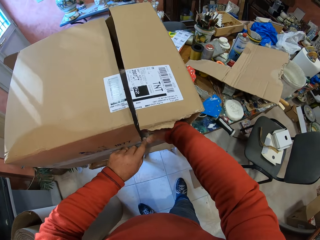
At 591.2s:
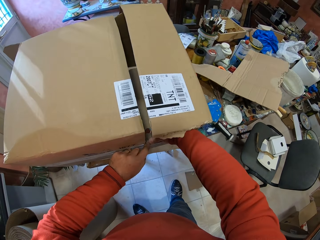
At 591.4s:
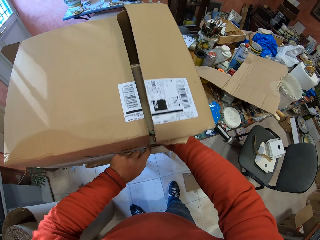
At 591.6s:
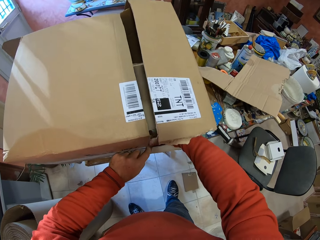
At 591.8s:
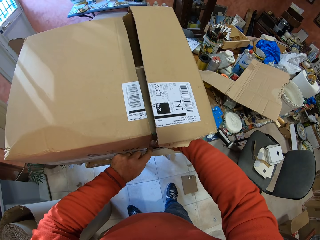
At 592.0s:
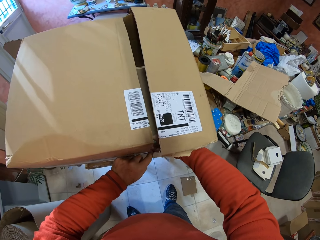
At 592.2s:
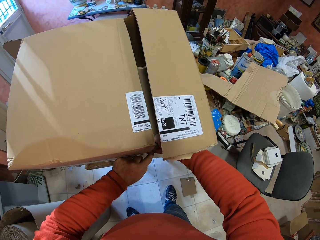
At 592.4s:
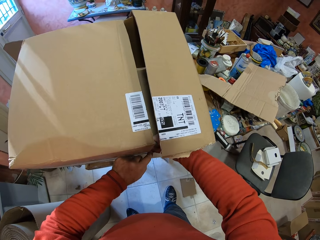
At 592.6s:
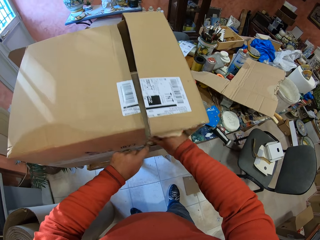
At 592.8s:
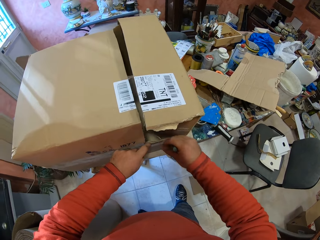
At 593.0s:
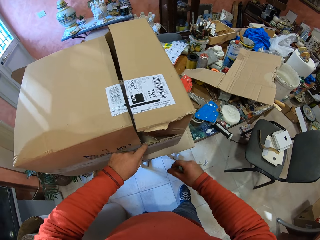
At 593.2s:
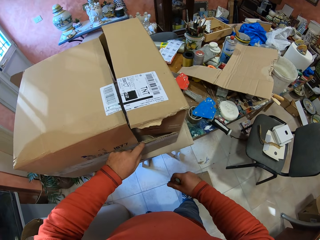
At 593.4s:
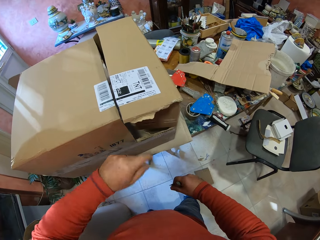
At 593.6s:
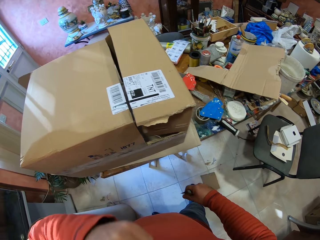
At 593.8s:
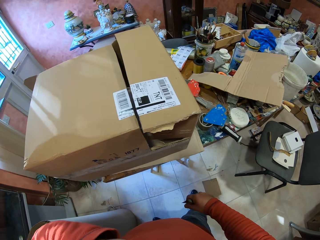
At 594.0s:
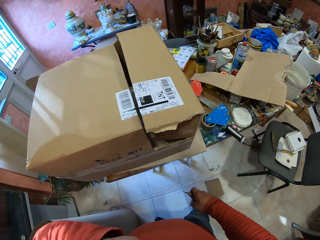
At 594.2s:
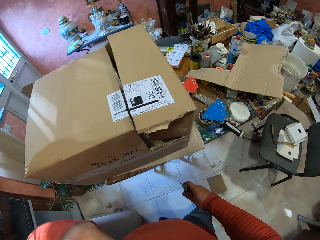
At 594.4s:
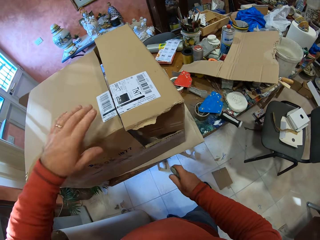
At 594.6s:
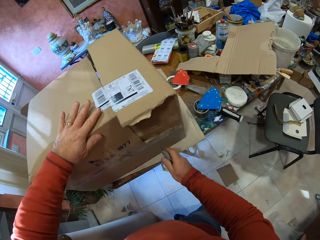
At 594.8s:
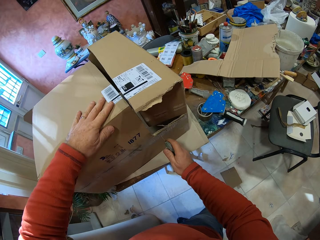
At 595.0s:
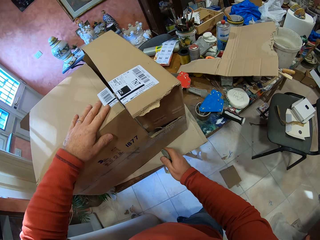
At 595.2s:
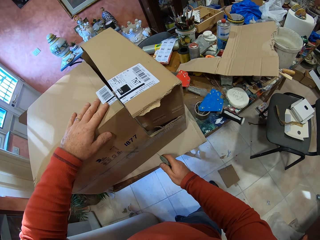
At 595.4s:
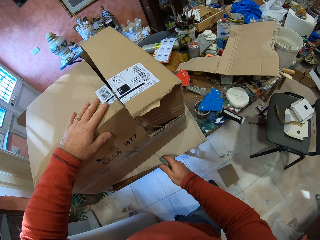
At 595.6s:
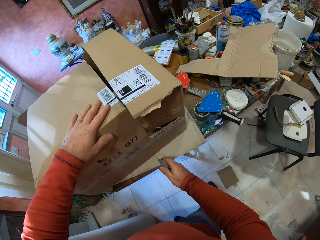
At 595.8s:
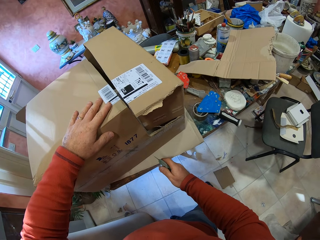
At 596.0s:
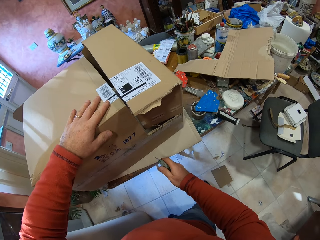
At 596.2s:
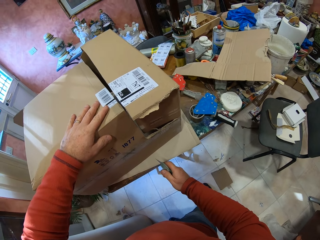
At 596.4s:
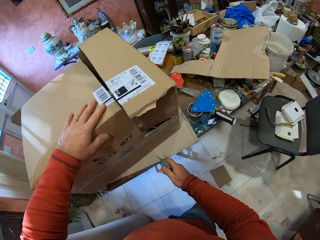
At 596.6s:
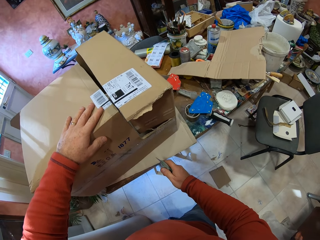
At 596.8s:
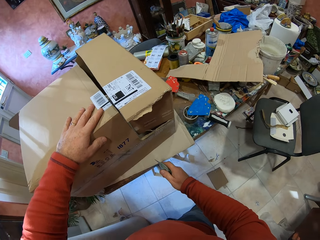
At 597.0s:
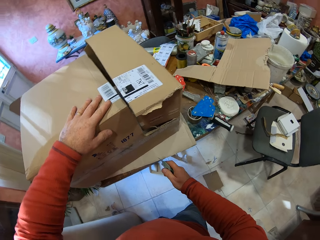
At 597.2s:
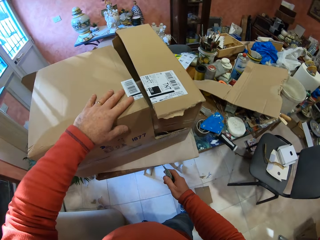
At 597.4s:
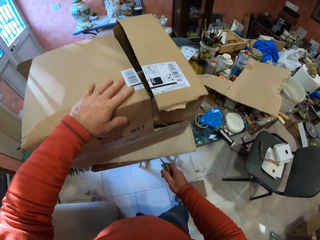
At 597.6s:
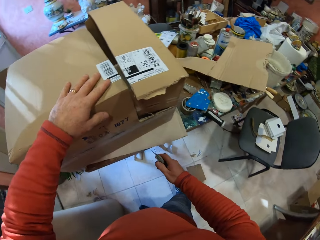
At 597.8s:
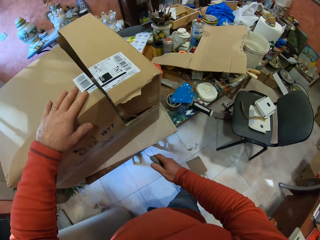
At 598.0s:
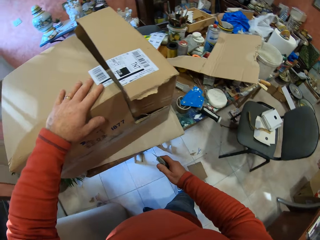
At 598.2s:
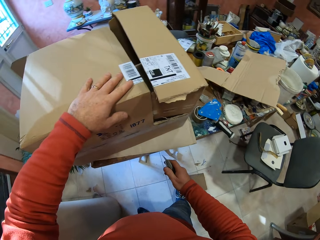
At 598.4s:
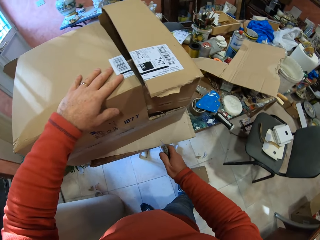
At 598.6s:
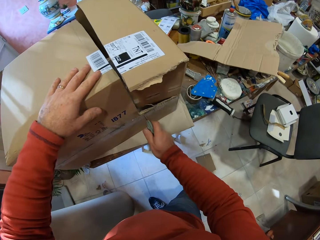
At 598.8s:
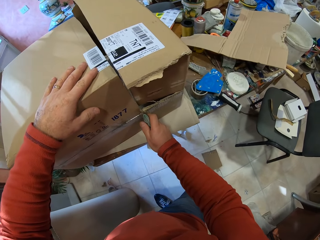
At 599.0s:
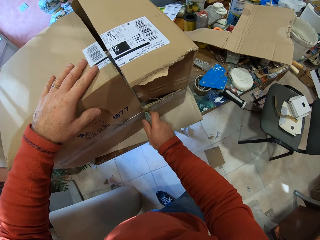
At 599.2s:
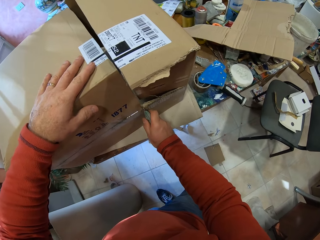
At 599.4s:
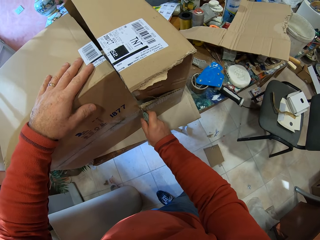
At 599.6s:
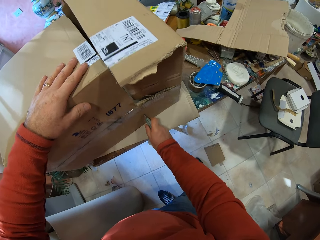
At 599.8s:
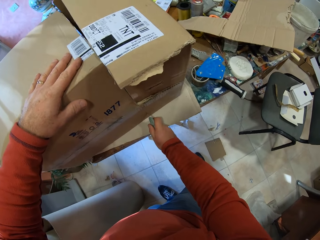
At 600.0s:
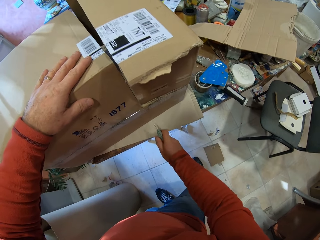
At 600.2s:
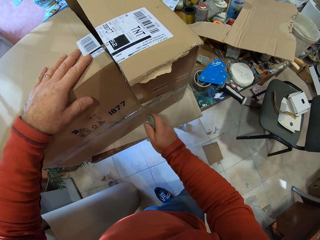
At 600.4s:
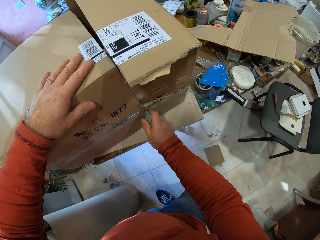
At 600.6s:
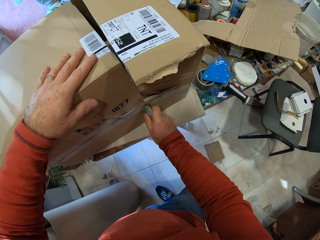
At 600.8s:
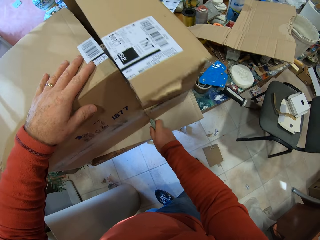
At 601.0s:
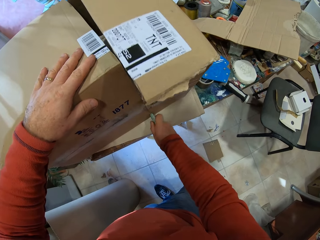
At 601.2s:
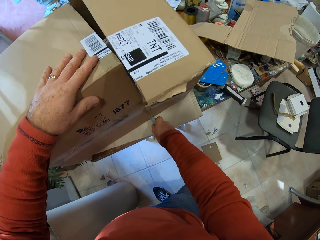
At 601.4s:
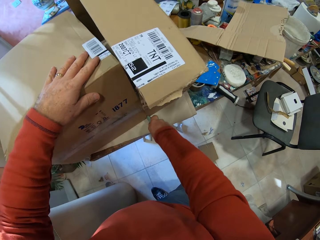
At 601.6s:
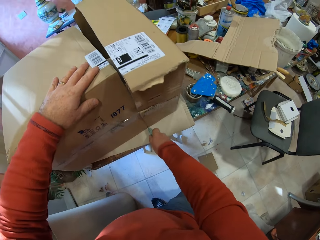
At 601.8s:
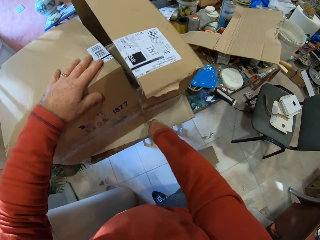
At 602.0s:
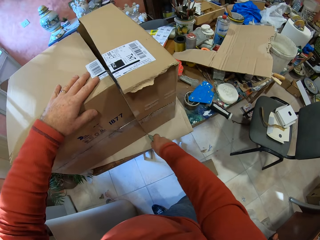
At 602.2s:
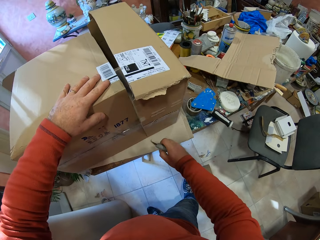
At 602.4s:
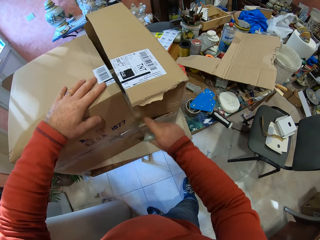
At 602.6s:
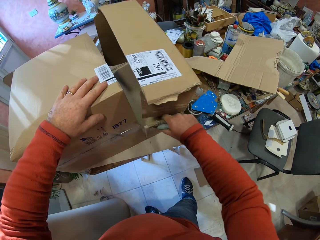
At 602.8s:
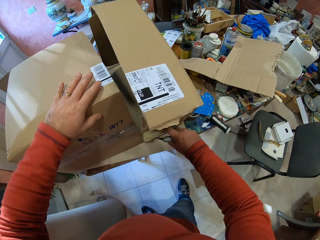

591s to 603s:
The camera wearer touches his face with his left hand. He holds the carton box with his left hand. He cuts the box with the utility knife.

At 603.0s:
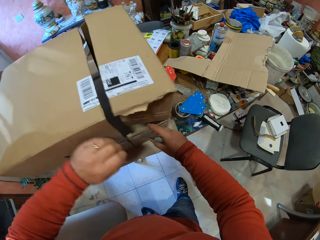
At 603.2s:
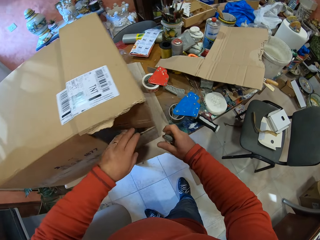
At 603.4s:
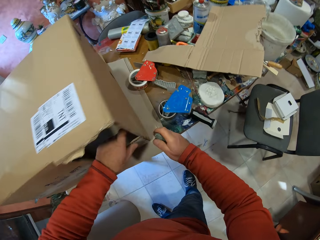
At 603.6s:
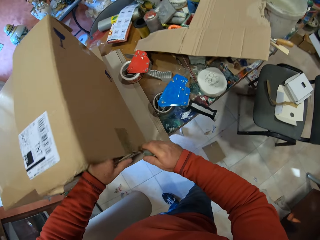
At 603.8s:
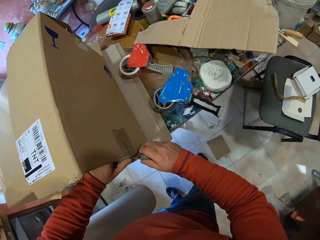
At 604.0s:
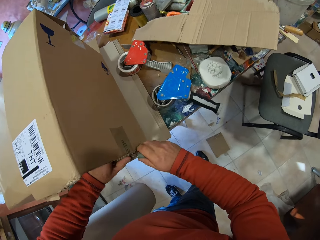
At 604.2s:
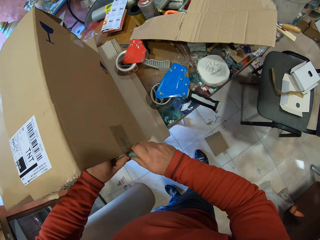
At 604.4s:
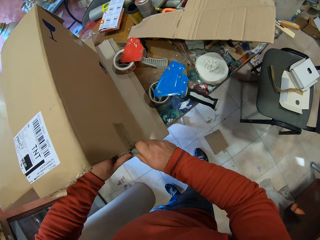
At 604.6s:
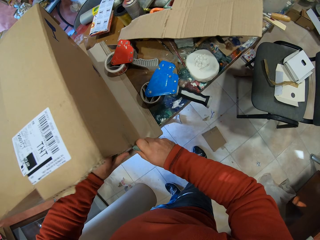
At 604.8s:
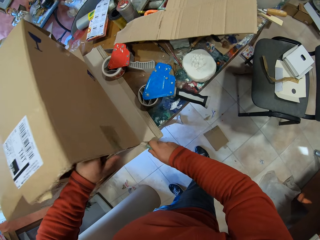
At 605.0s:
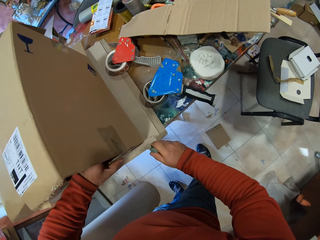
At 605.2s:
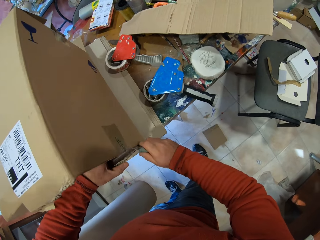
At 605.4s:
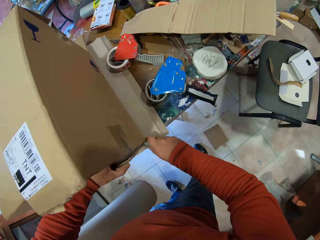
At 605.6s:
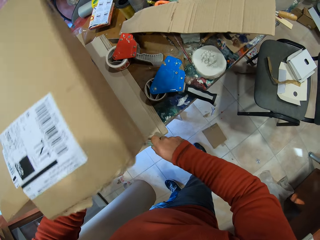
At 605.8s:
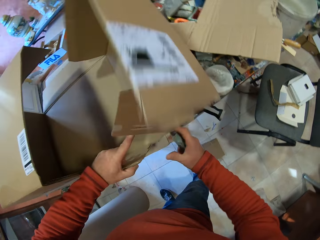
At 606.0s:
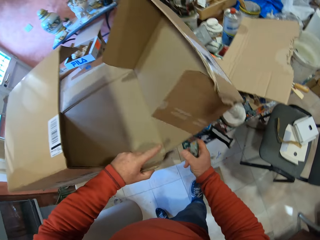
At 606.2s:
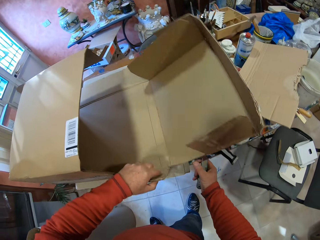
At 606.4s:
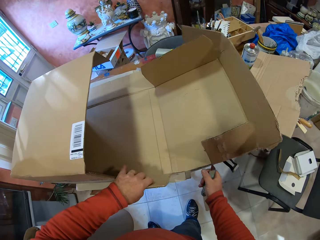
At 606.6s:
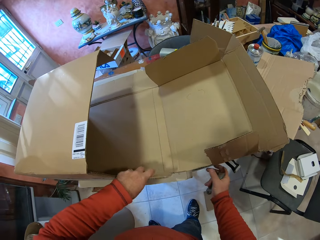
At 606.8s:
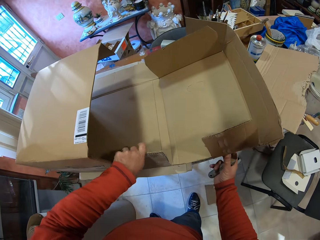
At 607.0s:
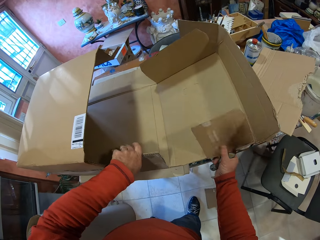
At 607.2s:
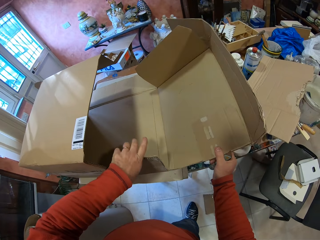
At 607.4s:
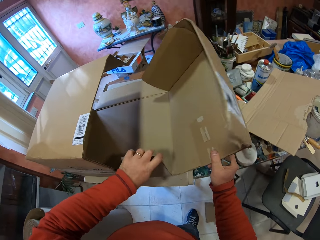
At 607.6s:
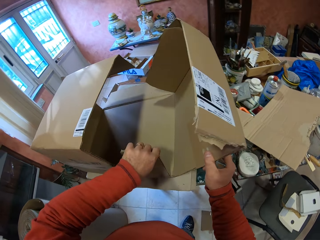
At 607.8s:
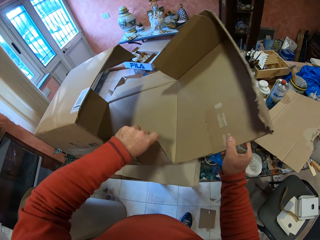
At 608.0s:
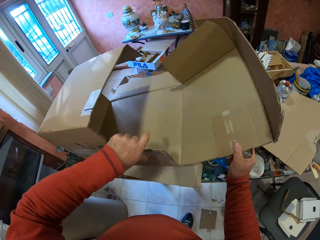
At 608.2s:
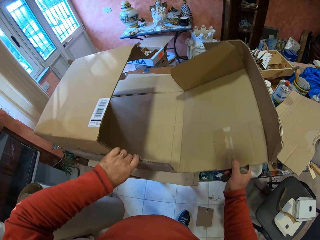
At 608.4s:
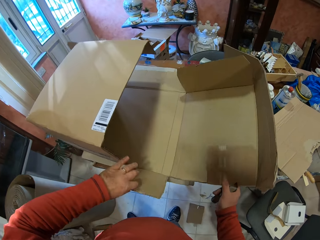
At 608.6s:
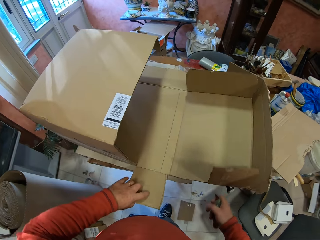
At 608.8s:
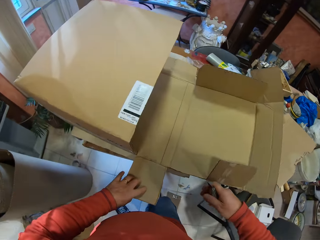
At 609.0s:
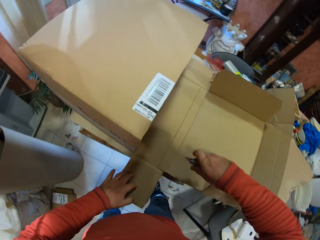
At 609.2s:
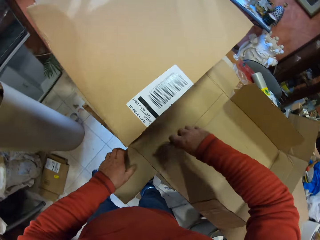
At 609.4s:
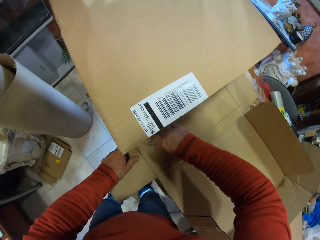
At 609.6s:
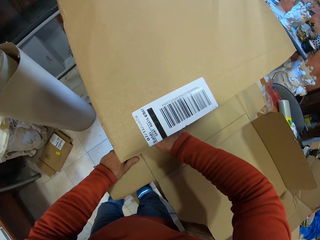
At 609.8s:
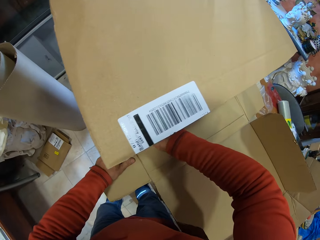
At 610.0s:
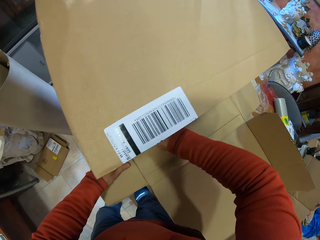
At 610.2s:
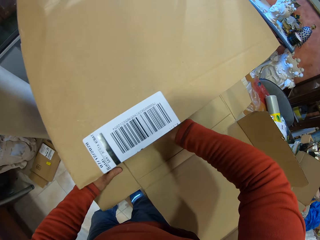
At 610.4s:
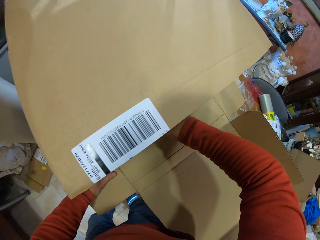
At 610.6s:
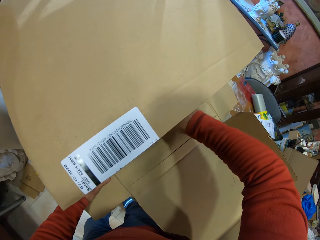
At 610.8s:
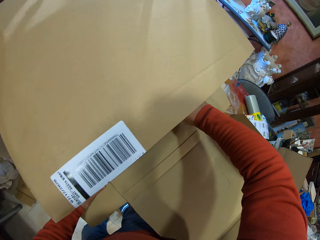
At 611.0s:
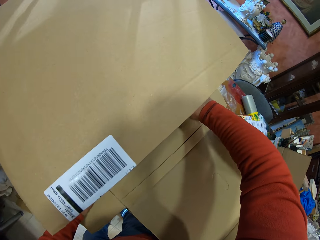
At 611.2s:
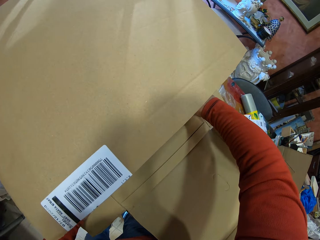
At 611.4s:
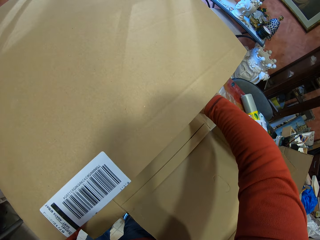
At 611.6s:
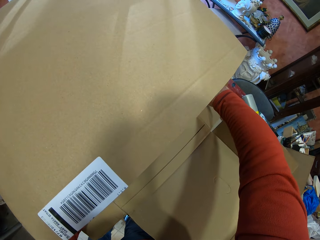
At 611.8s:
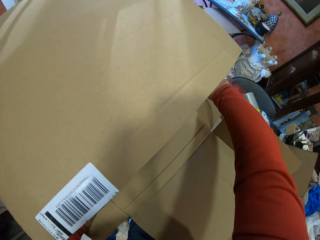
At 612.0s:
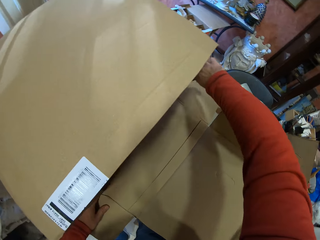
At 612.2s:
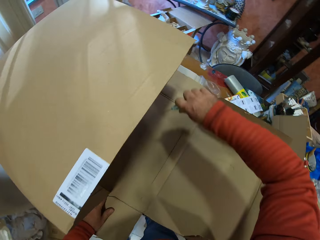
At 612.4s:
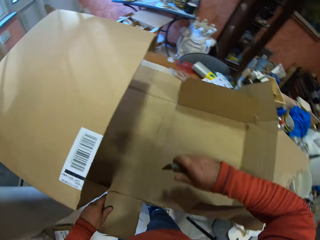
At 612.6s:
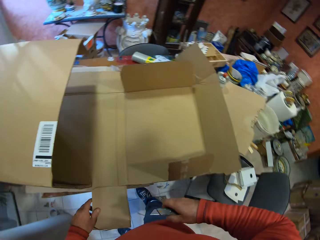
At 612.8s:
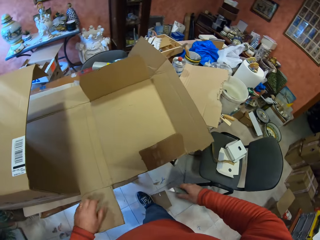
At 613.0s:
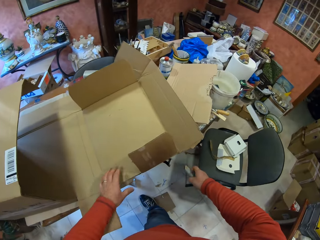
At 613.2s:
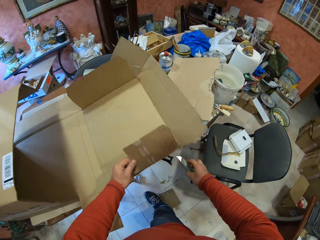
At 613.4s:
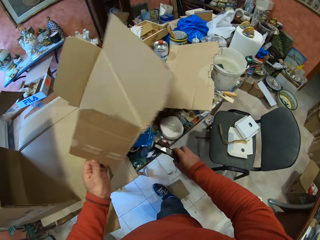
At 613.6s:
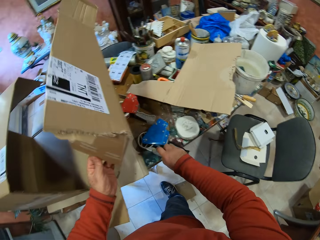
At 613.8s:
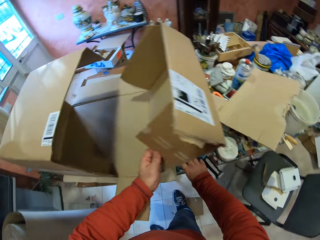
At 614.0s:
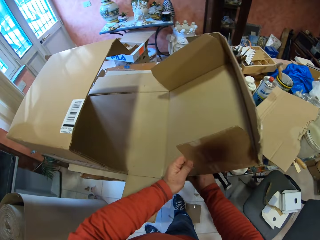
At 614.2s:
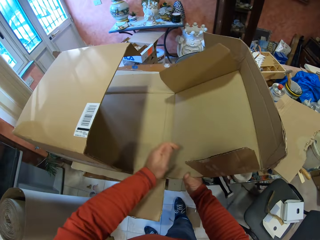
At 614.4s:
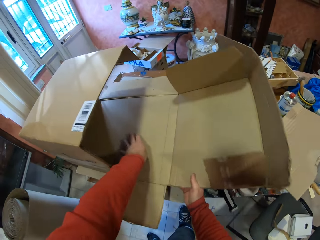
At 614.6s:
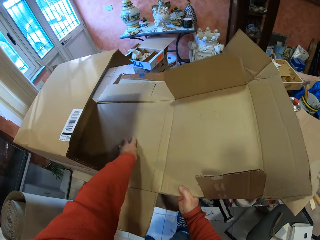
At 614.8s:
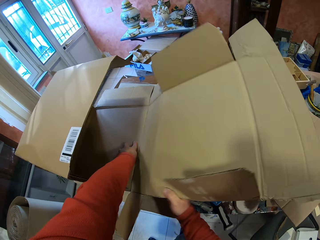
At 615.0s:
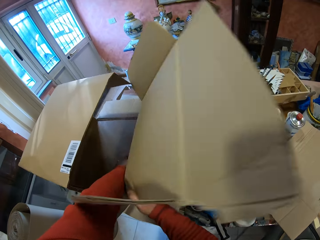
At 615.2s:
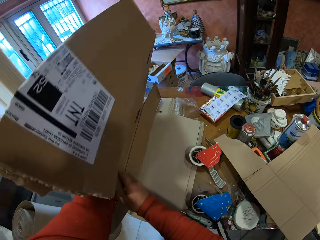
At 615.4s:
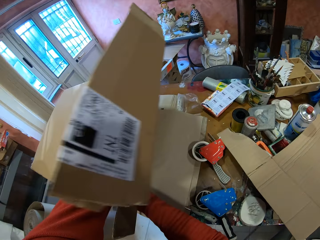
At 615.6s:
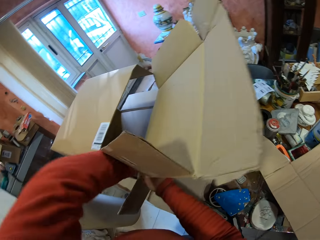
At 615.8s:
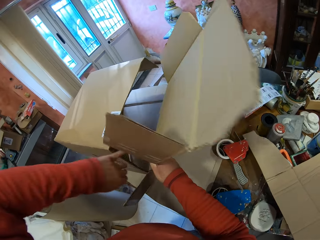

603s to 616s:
The camera wearer adjusts the carton box. They cut the box with the utility knife. They place the utility knife on the table. They fold the carton box.
